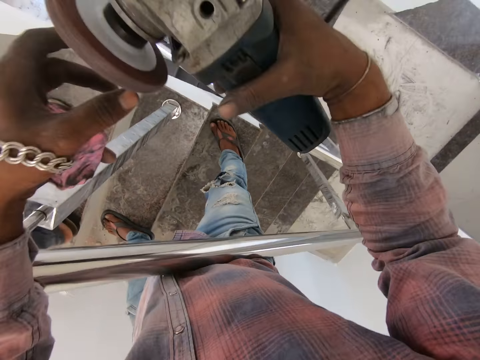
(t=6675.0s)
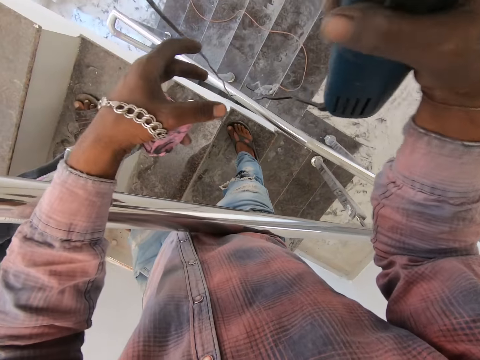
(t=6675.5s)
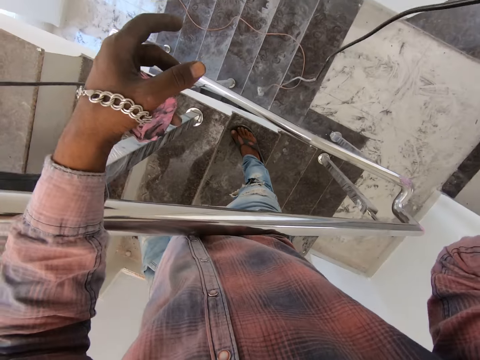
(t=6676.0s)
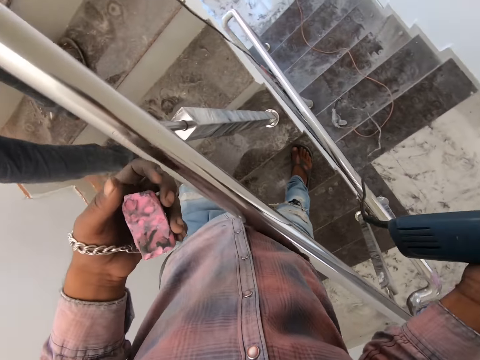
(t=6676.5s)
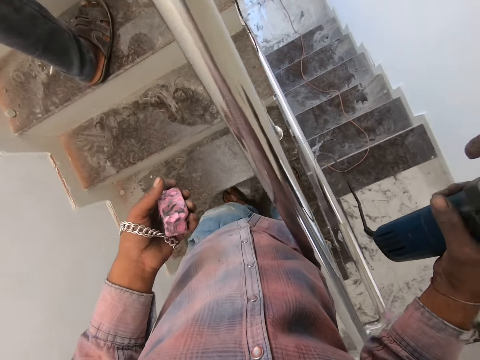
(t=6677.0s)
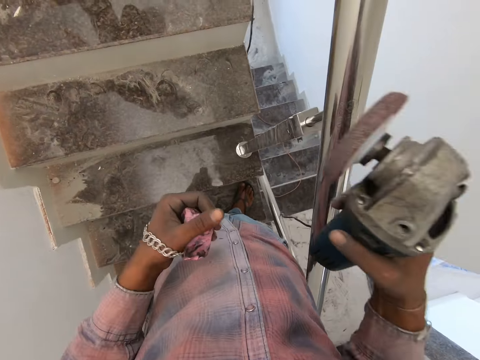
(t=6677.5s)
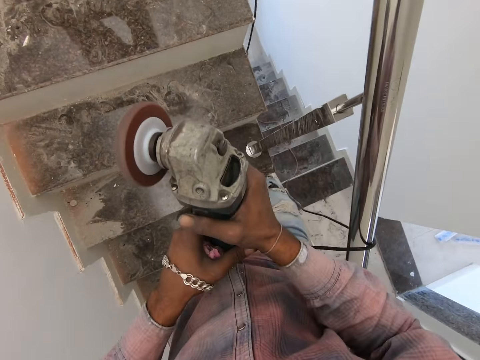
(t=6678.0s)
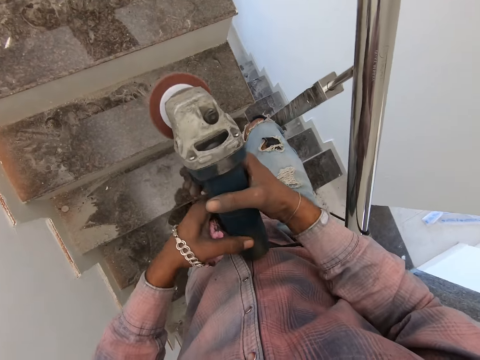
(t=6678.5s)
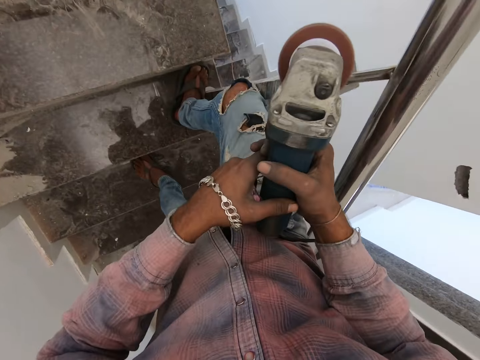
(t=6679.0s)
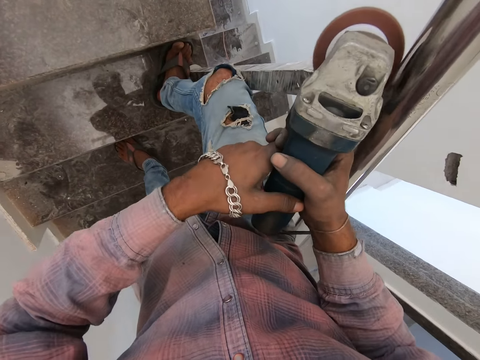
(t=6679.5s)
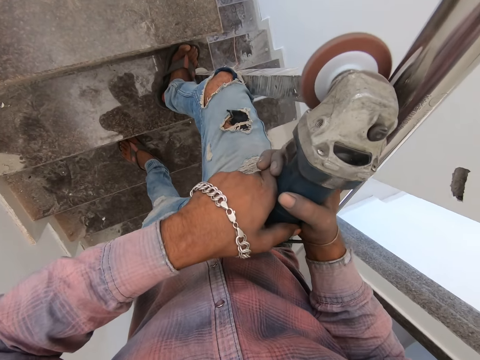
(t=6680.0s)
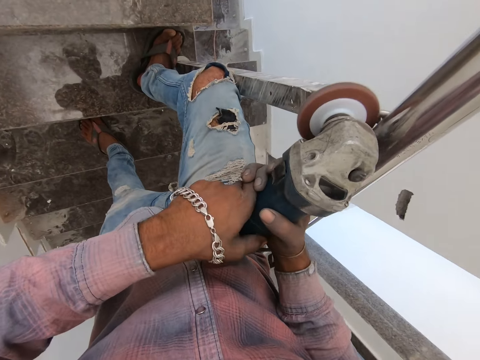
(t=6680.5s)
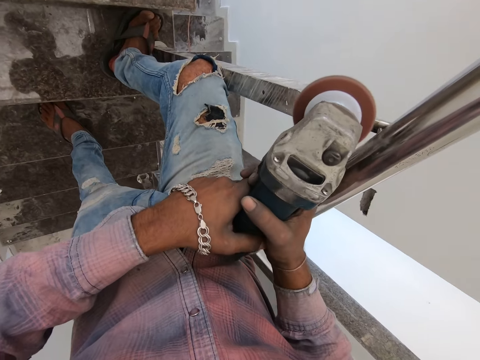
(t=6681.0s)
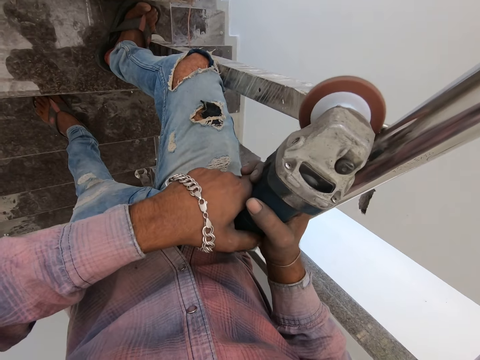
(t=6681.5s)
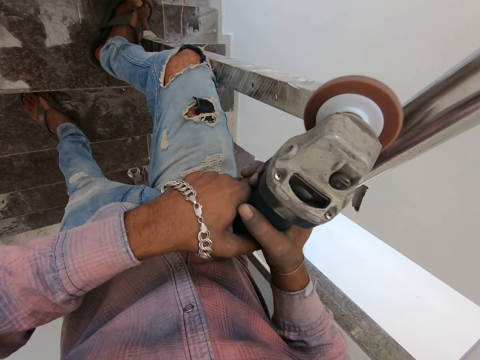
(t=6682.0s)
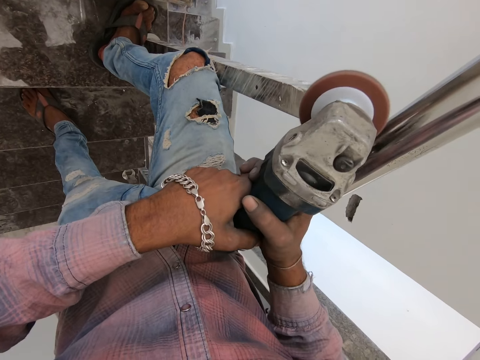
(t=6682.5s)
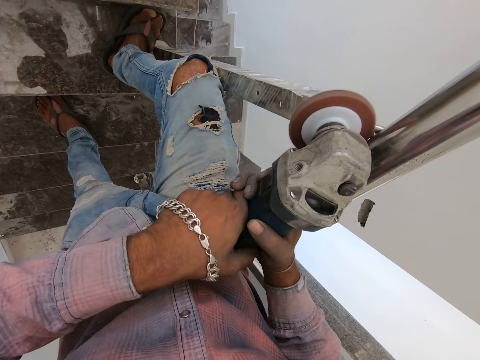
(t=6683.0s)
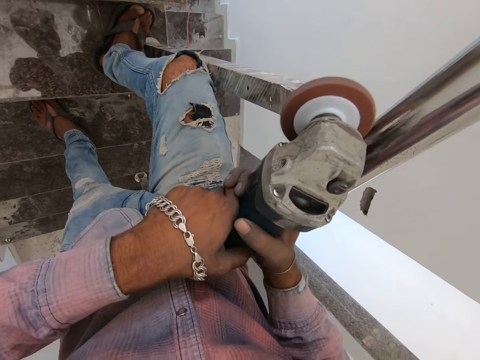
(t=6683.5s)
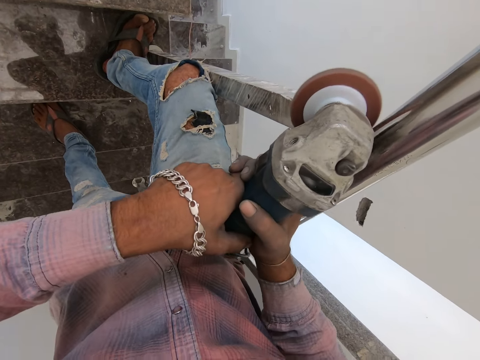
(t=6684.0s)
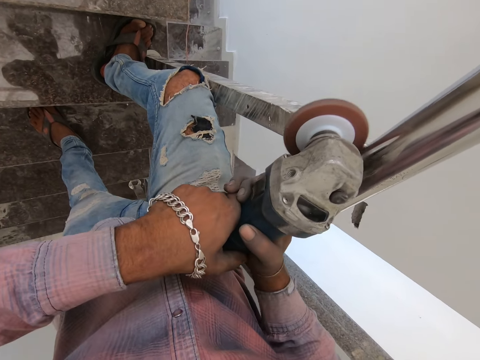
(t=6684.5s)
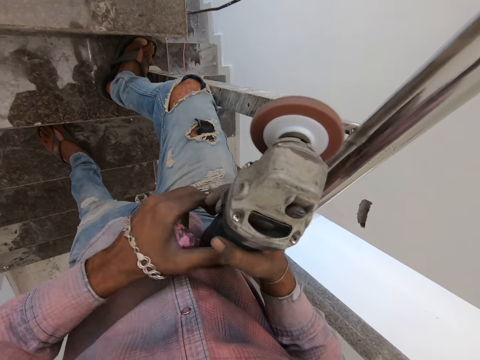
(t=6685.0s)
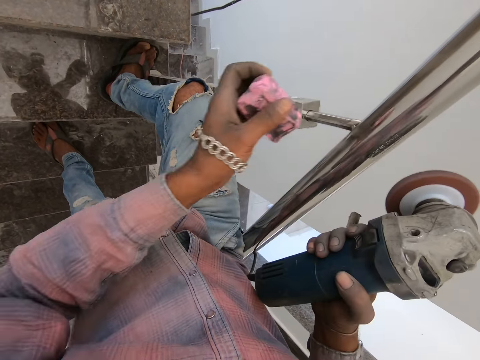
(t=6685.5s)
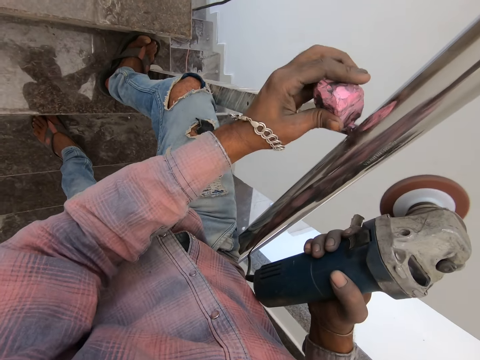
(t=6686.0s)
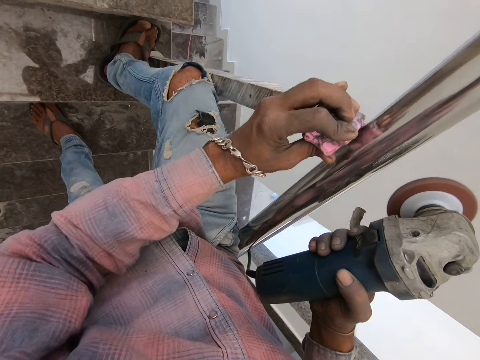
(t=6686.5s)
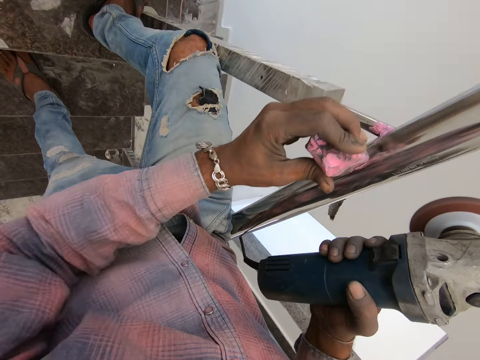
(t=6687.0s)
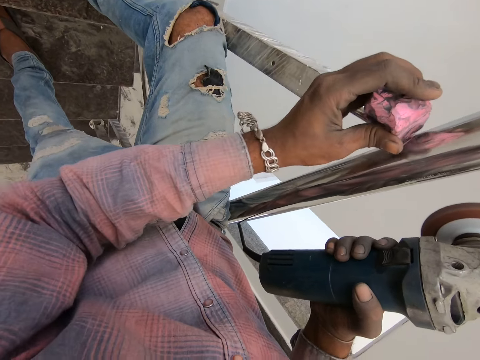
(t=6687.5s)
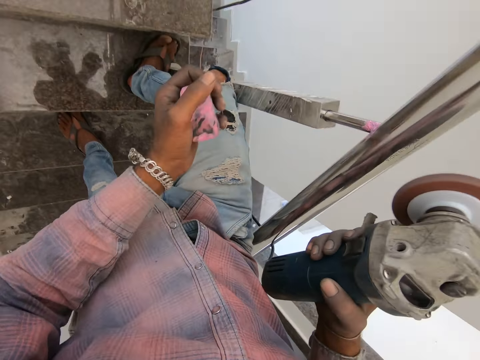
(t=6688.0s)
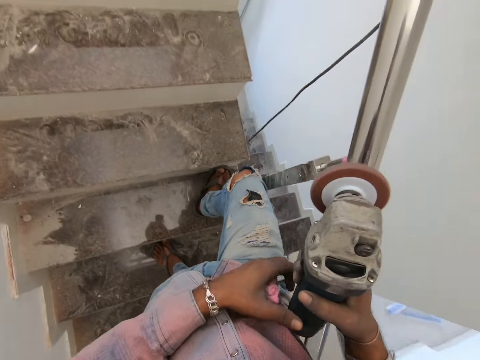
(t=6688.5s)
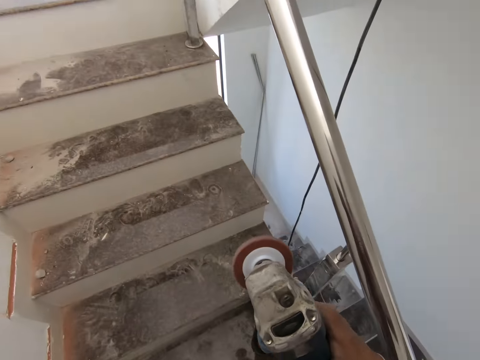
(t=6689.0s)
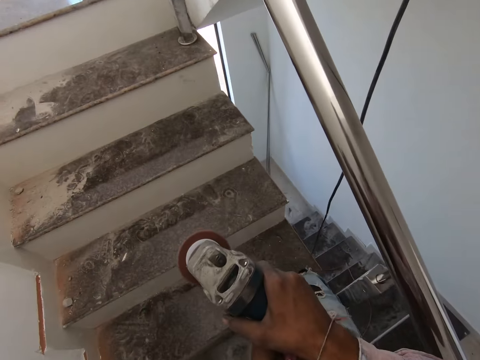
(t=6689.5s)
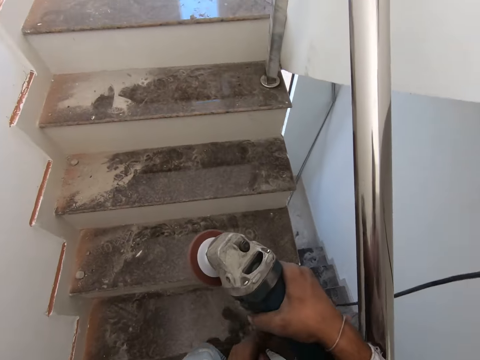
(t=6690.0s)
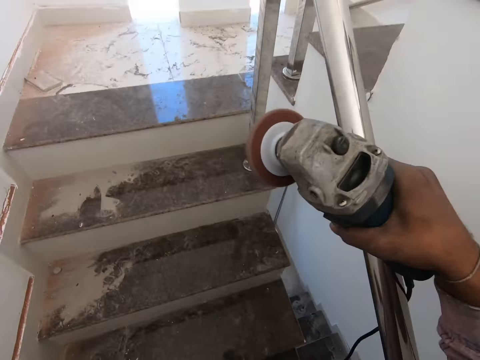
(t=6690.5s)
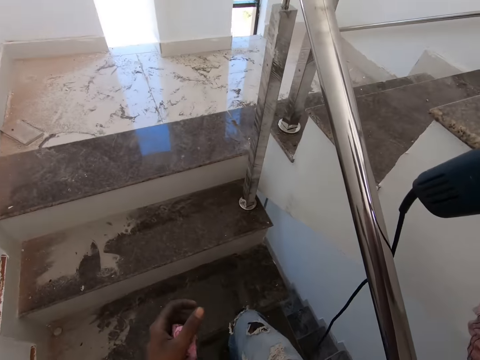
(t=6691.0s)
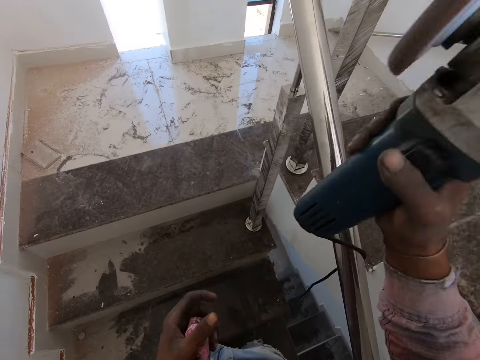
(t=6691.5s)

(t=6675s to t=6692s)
The camera wearer turns off the angle grinder. They adjust the machine. They turn on the angle grinder. They polish the steel with the angle grinder. They remove the angle grinder from the steel. They apply the polishing compound to the steel. They rub on the rail with the sponge. They ascend the stairs.

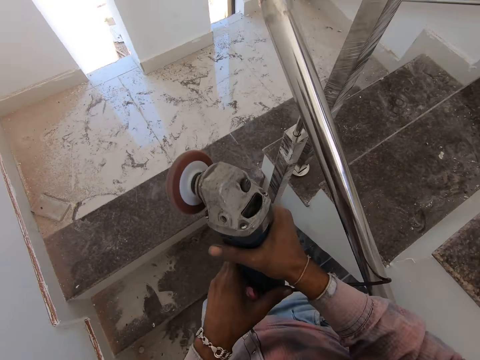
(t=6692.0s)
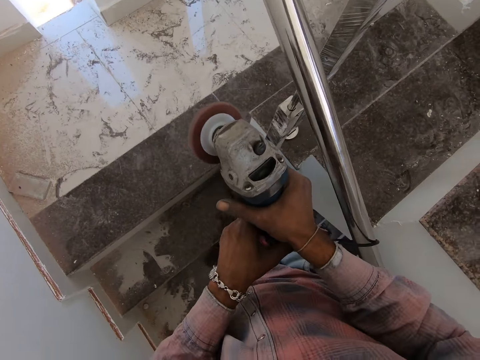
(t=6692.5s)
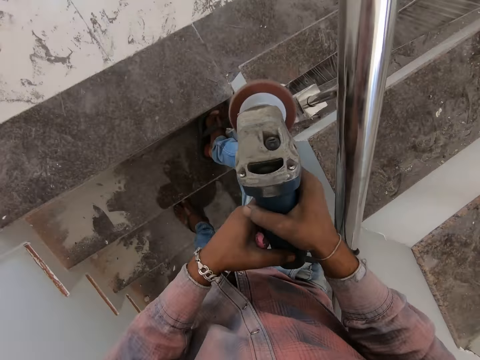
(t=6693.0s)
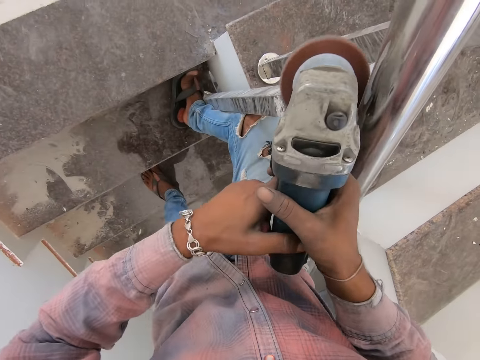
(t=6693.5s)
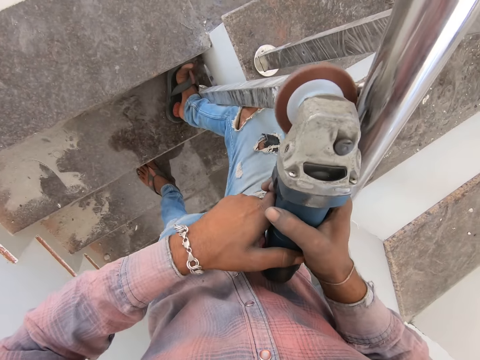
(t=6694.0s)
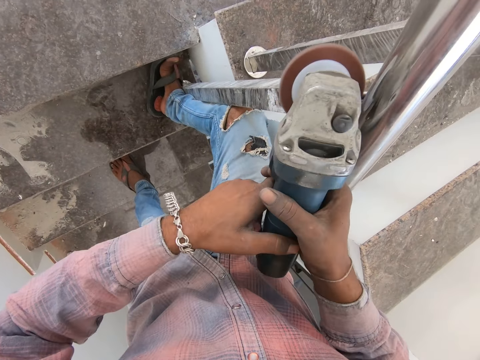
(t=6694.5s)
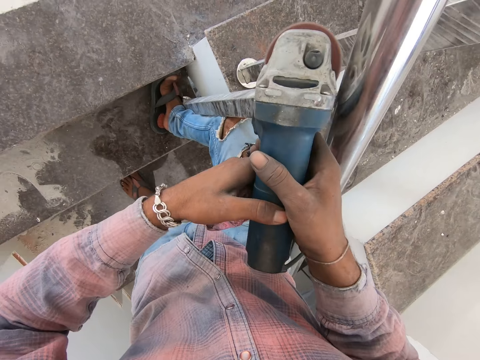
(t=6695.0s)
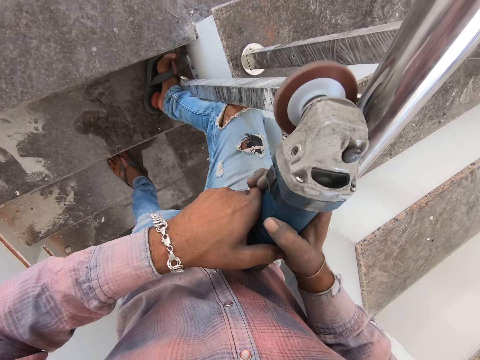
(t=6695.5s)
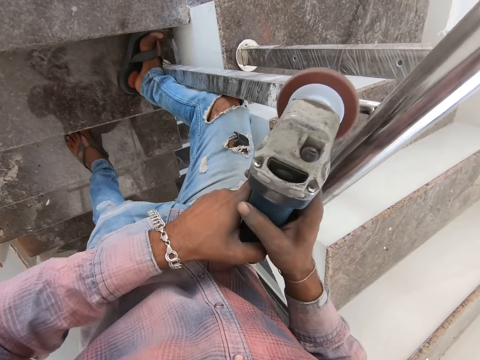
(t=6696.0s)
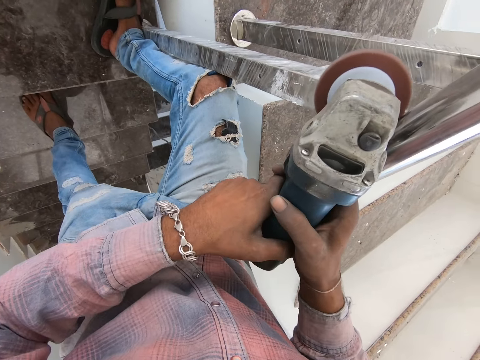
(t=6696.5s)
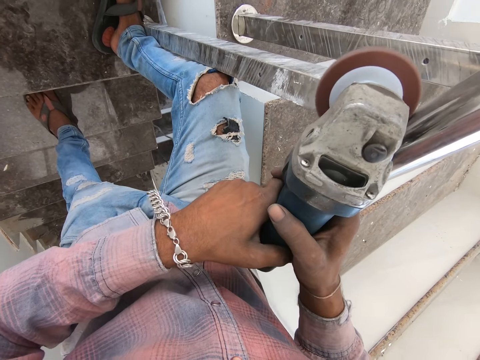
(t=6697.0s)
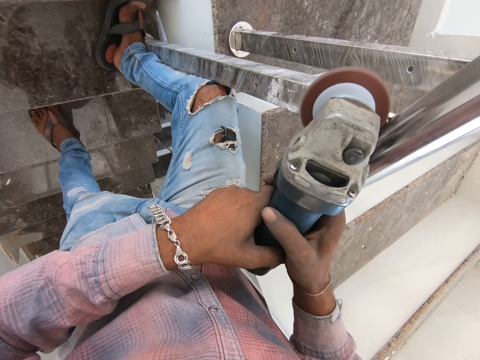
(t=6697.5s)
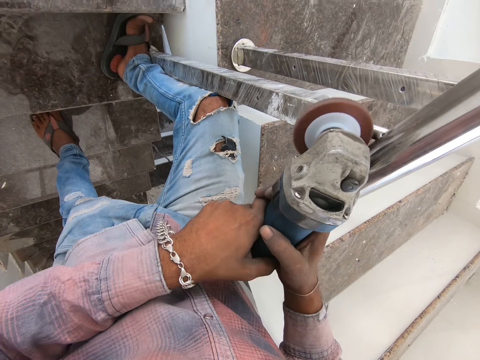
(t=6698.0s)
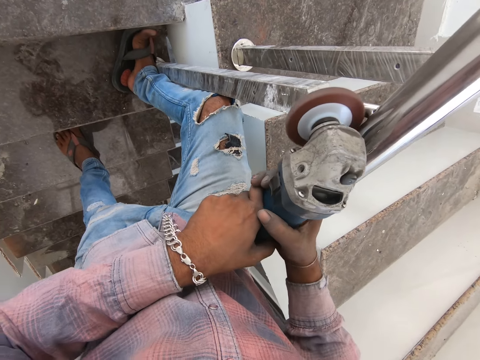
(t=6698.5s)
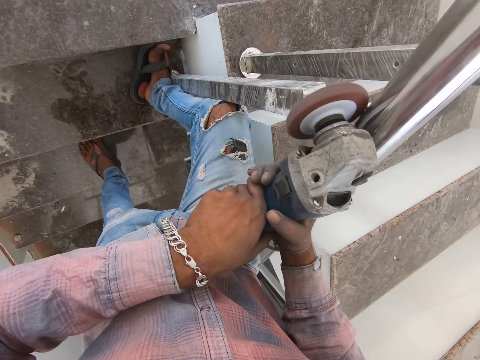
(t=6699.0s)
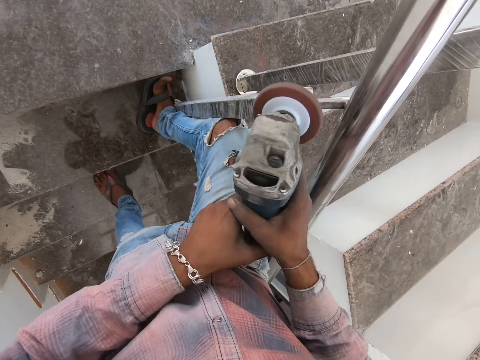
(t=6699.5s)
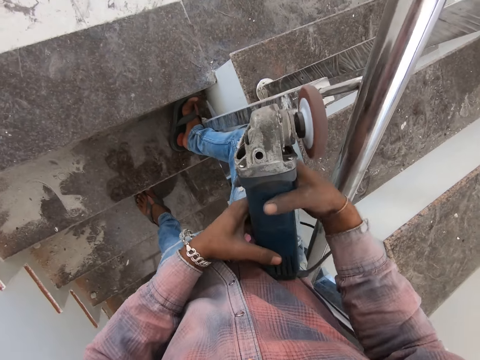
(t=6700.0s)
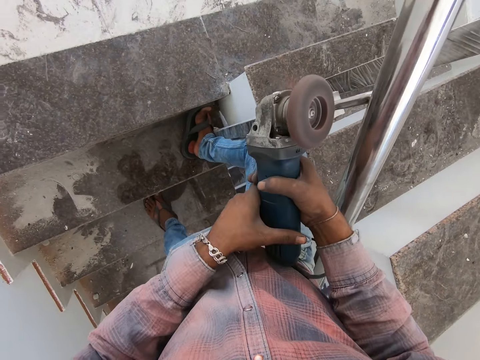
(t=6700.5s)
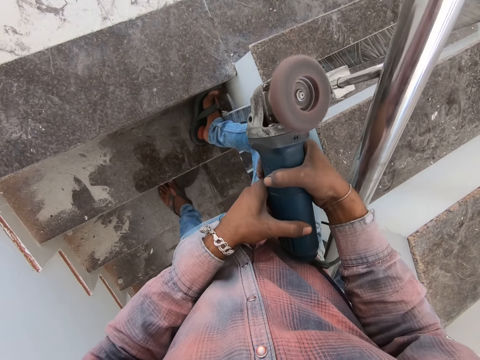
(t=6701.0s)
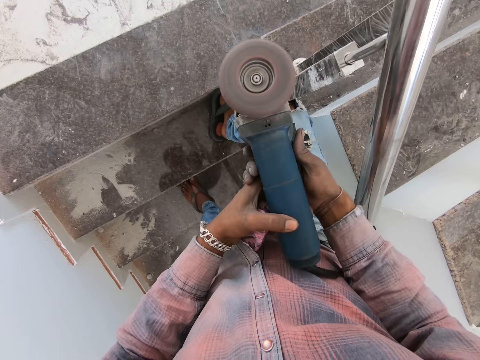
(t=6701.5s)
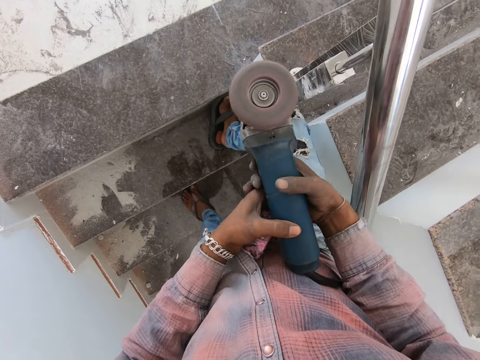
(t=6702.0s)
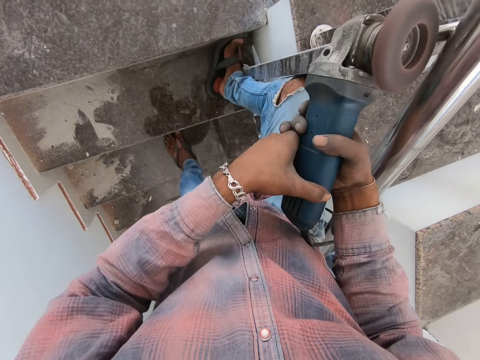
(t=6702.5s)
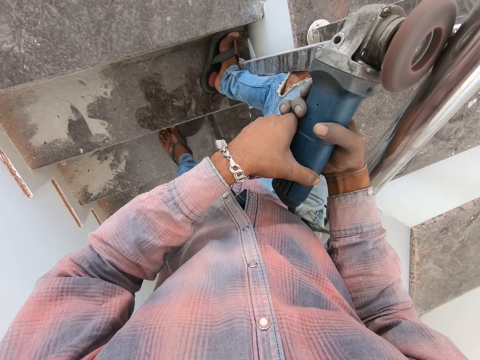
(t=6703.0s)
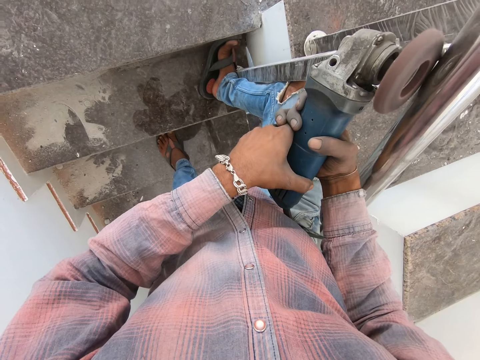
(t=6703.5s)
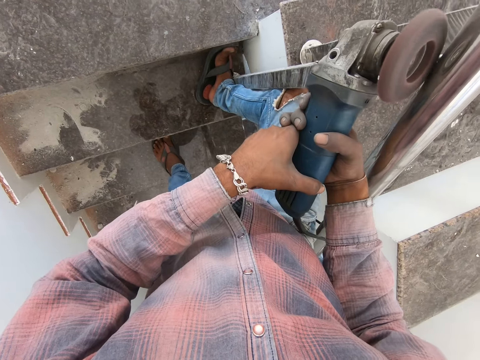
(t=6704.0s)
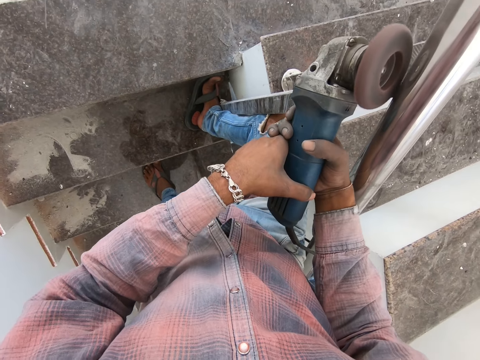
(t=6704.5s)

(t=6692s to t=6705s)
The camera wearer polishes the steel with the angle grinder. They remove the angle grinder from the steel. They press on the machine. They polish the steel with the angle grinder.
